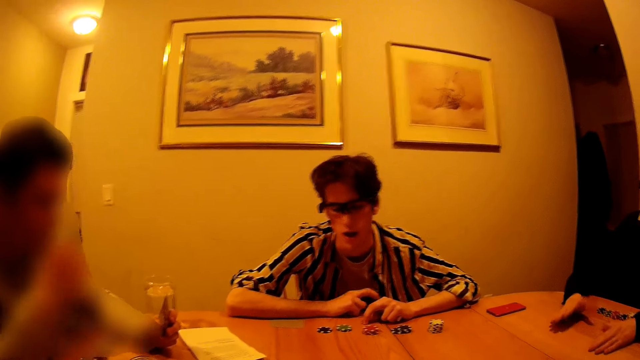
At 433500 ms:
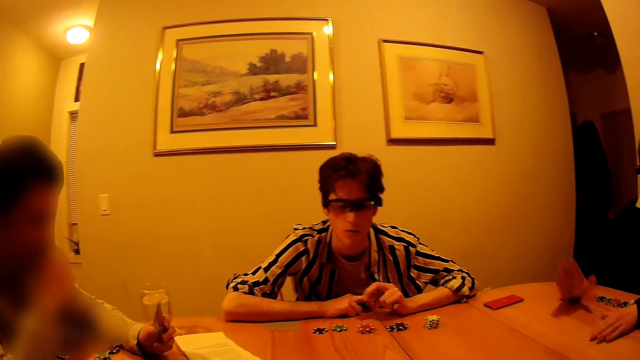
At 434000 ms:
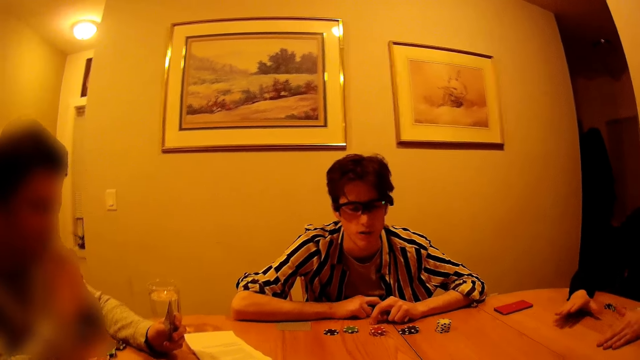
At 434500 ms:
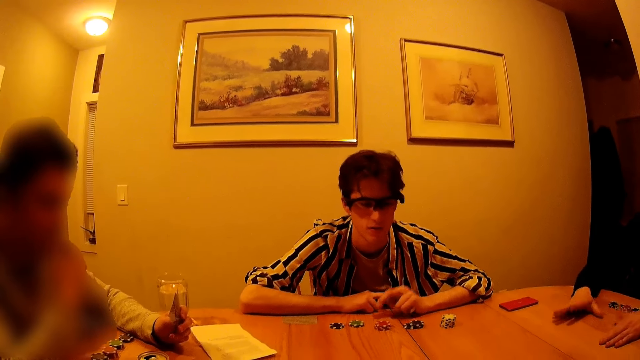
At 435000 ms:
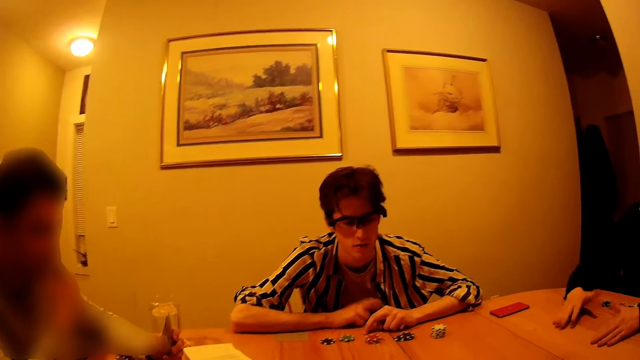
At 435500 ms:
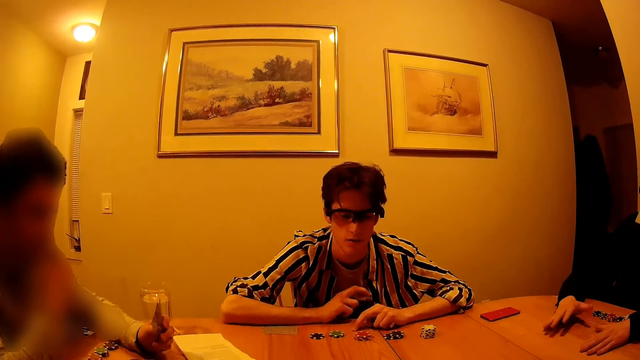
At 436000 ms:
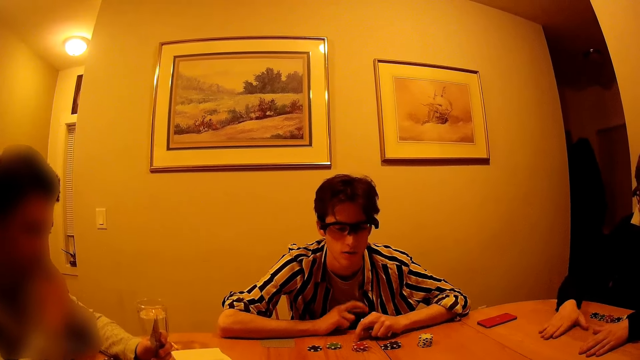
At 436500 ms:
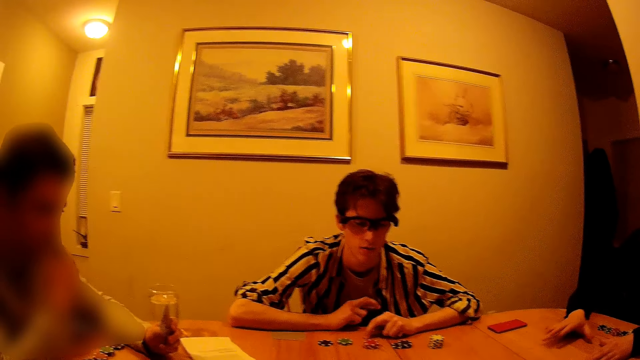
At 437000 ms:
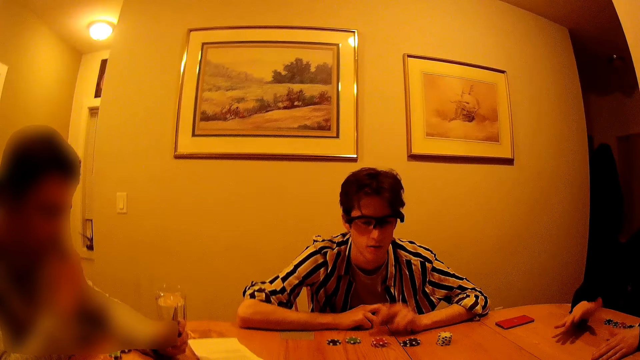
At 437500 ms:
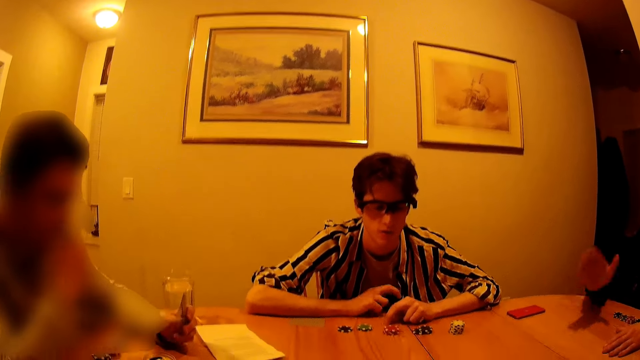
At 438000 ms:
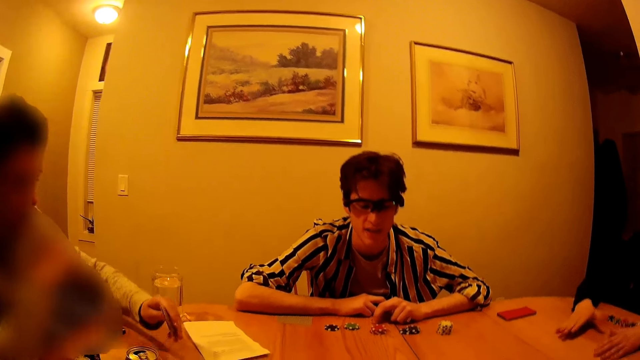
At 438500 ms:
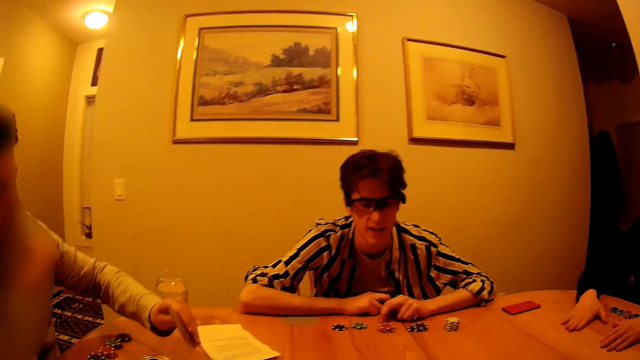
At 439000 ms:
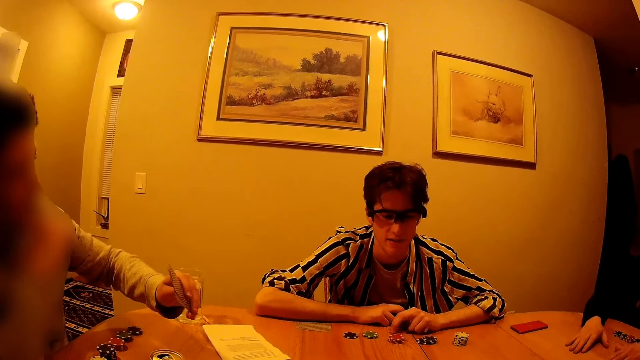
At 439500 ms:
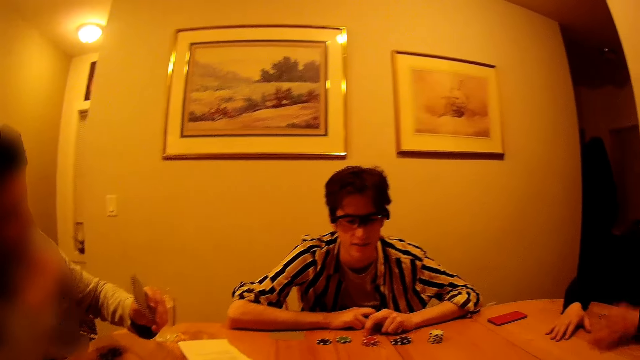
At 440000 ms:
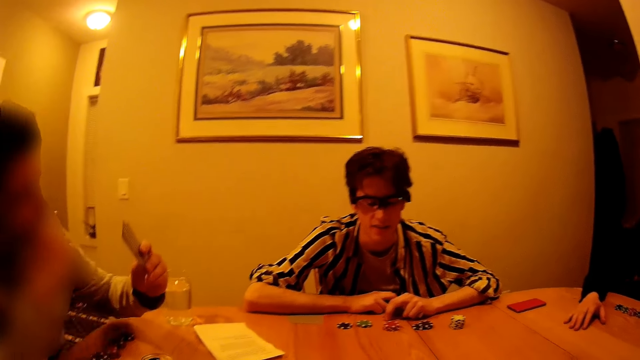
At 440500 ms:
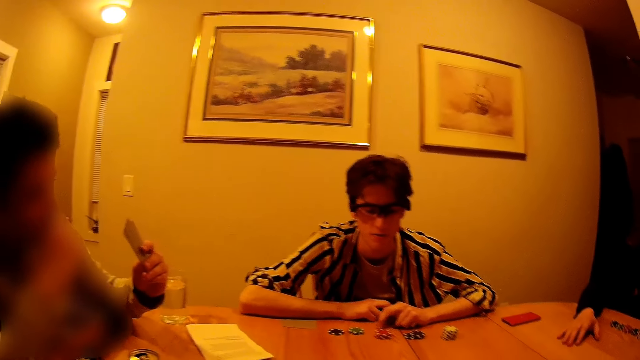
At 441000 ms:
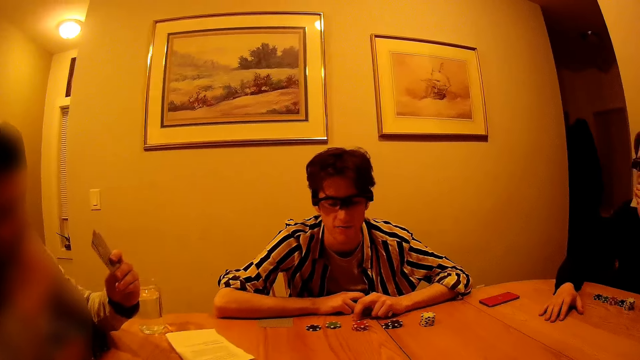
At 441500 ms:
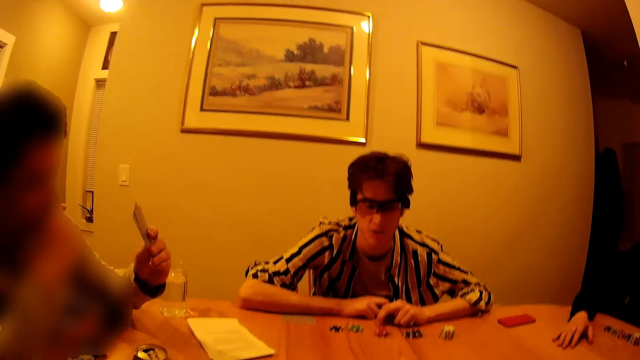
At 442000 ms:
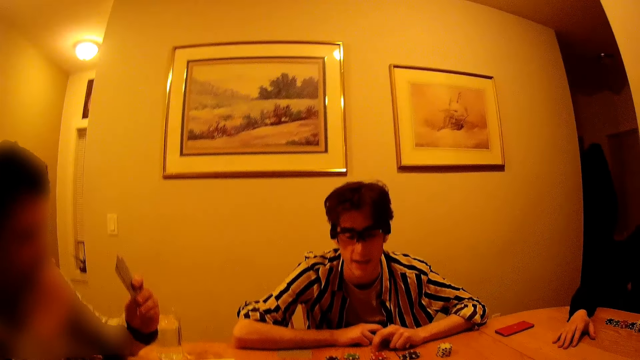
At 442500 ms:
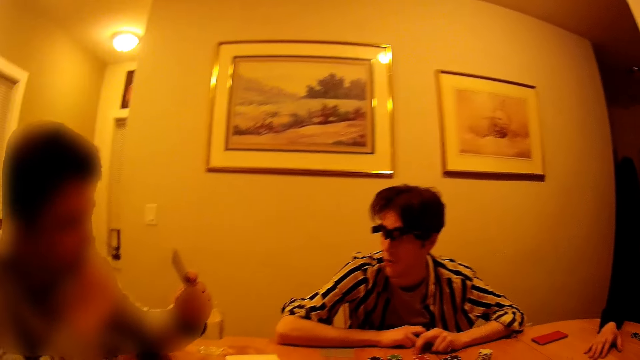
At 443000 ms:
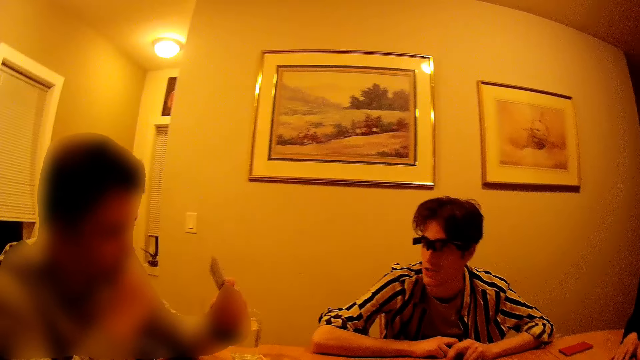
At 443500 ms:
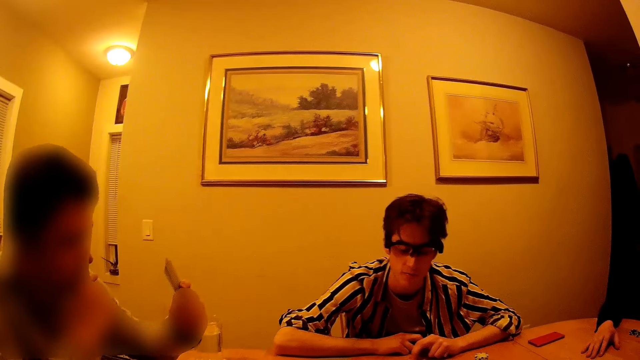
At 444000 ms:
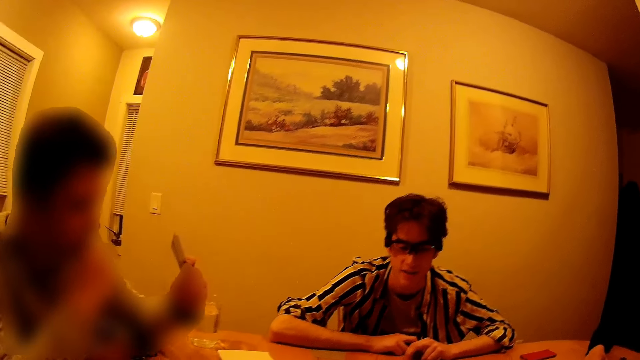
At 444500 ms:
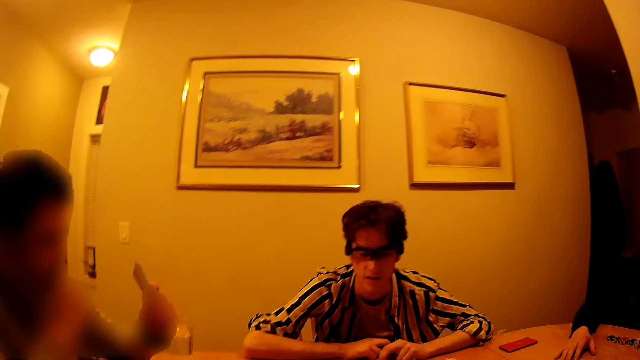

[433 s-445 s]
A man hits his fingers on the table. Another man hits his palm on the table. A third man interacts with a fourth man in the apartment. The fourth man interacts with the third man in the apartment. A fifth man lifts cards in his hand.

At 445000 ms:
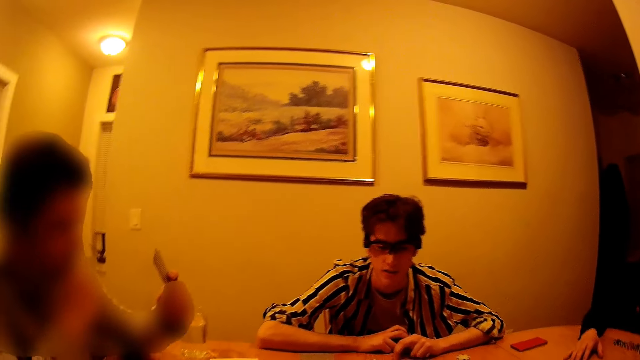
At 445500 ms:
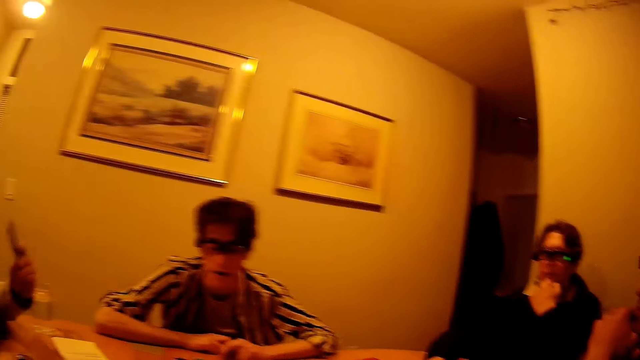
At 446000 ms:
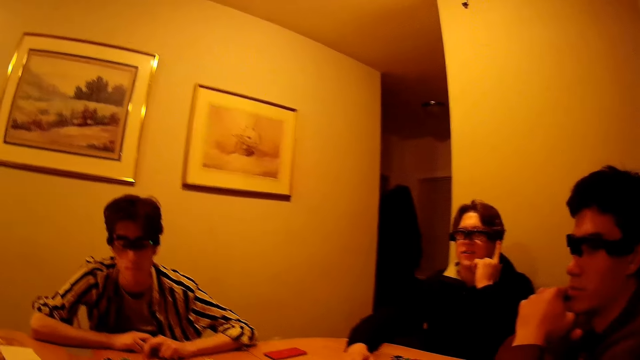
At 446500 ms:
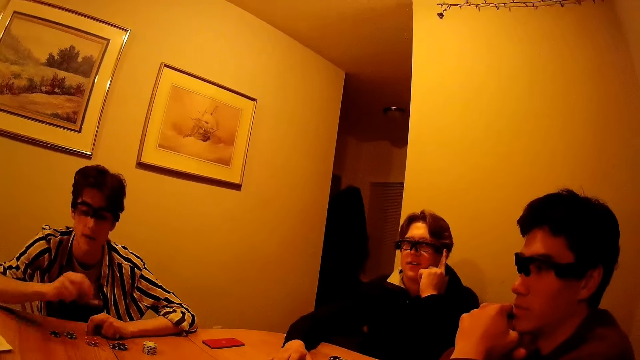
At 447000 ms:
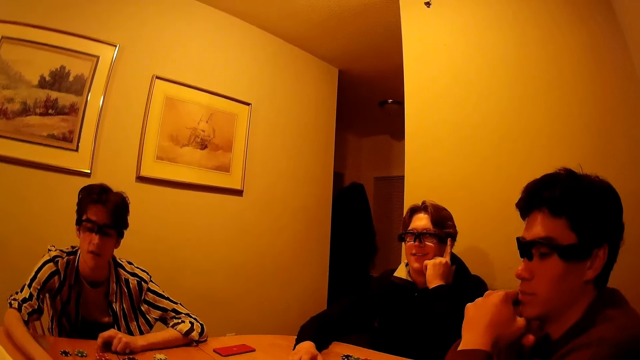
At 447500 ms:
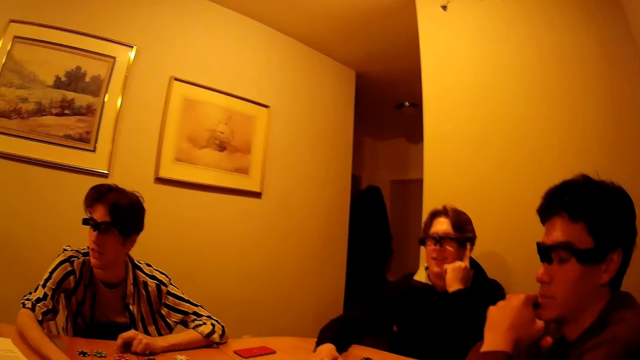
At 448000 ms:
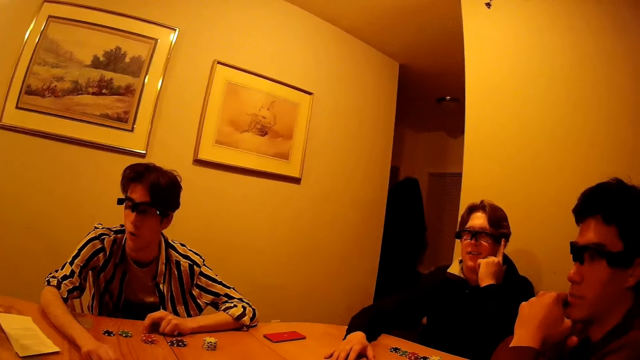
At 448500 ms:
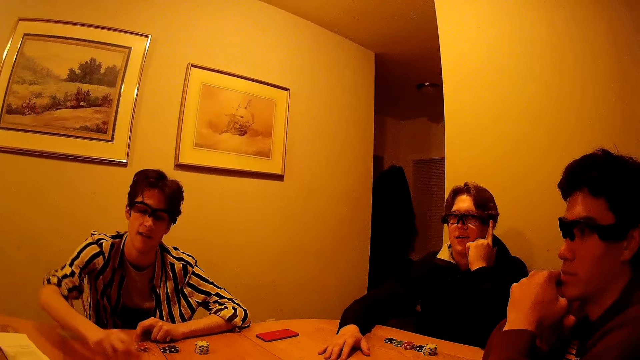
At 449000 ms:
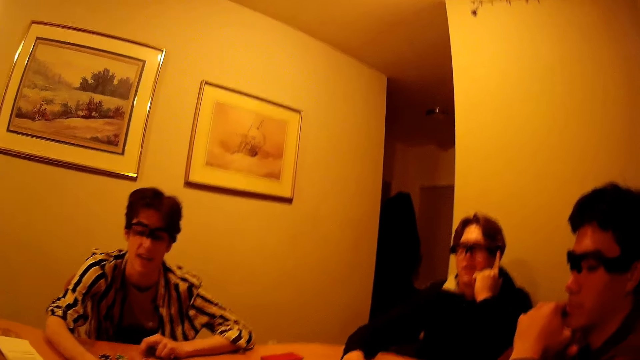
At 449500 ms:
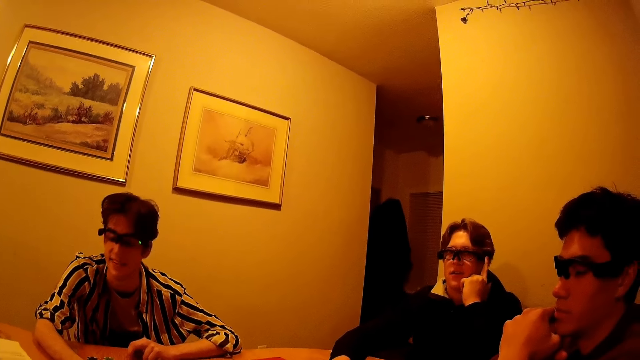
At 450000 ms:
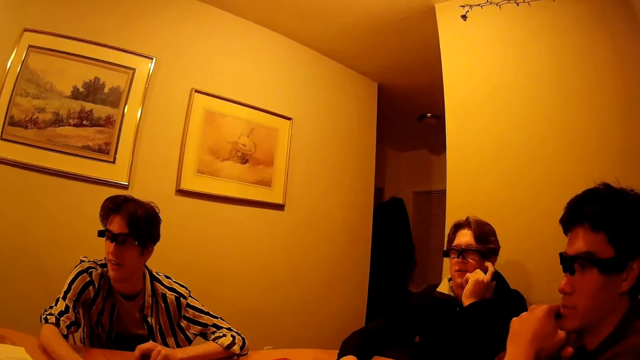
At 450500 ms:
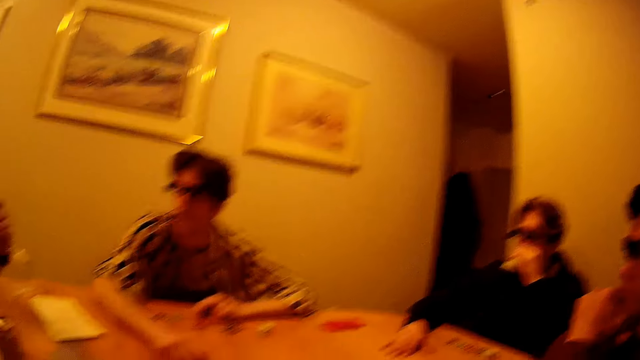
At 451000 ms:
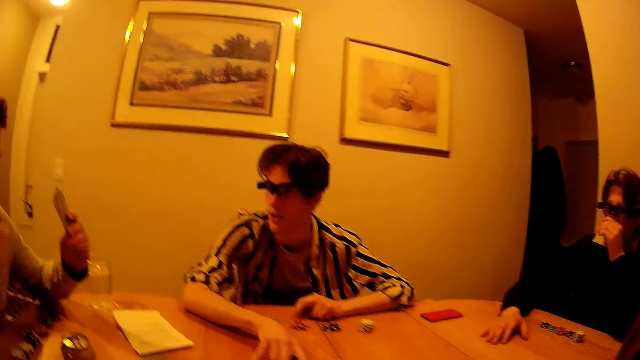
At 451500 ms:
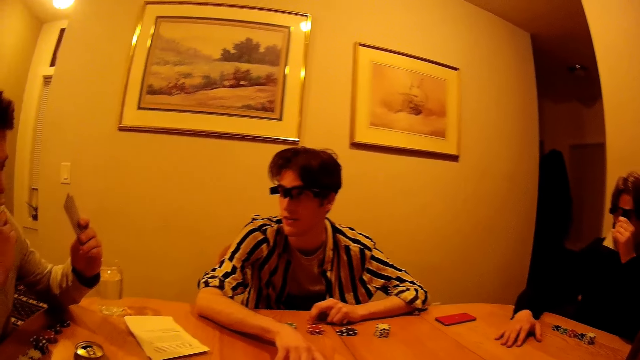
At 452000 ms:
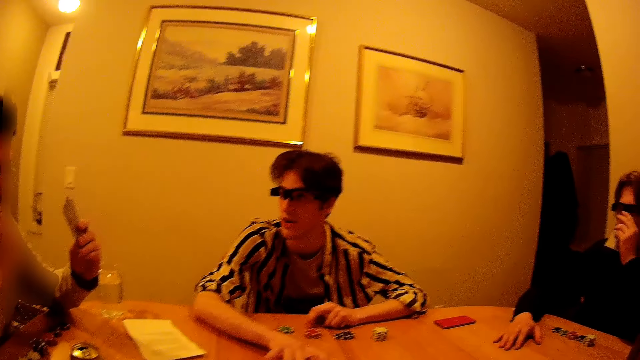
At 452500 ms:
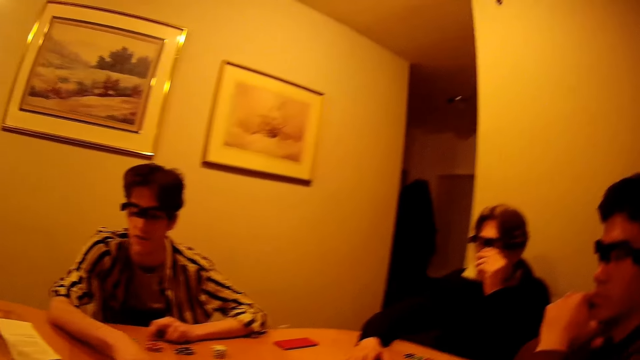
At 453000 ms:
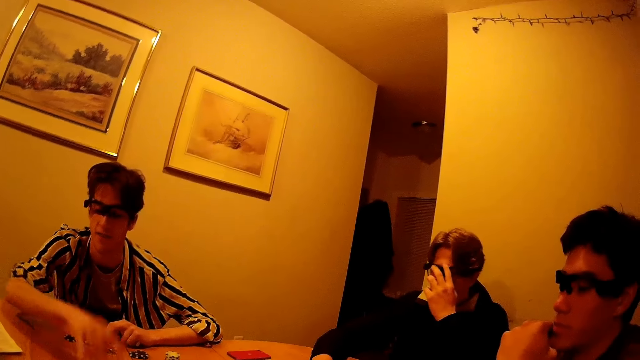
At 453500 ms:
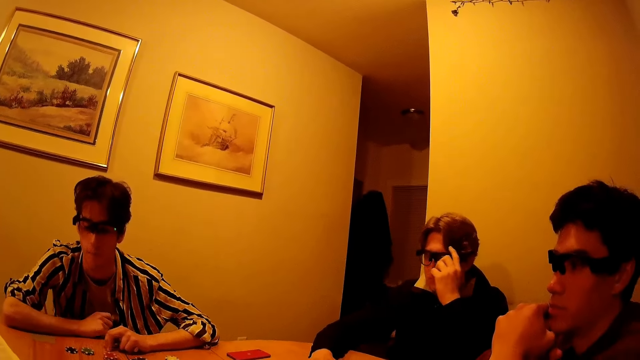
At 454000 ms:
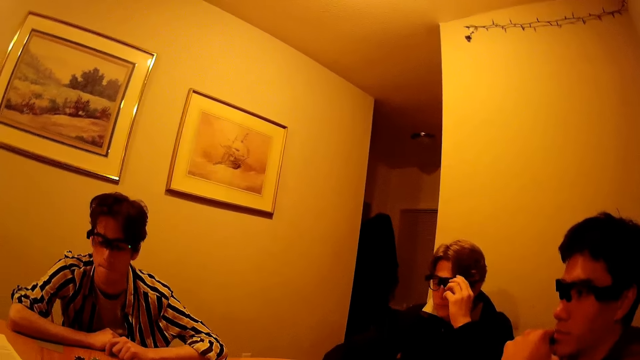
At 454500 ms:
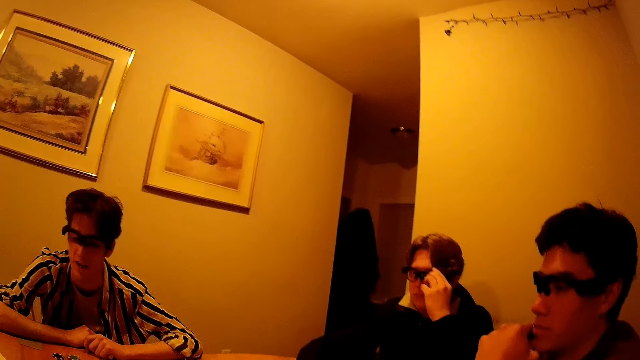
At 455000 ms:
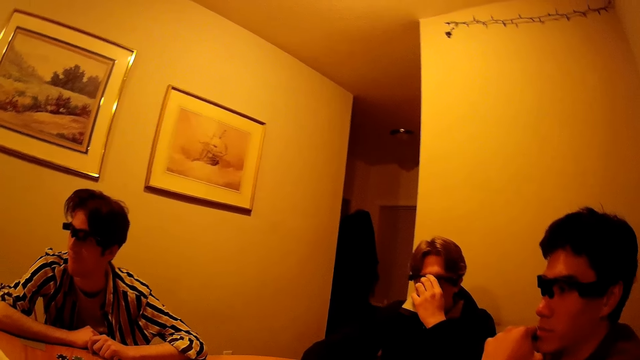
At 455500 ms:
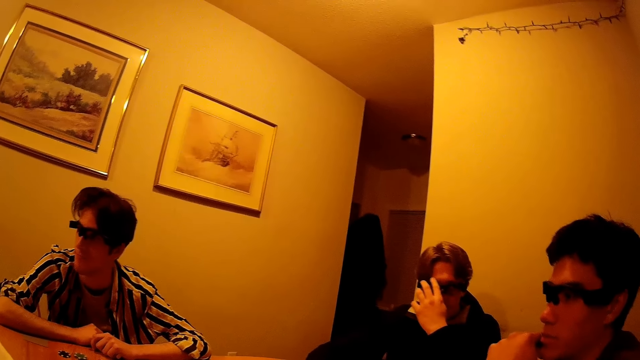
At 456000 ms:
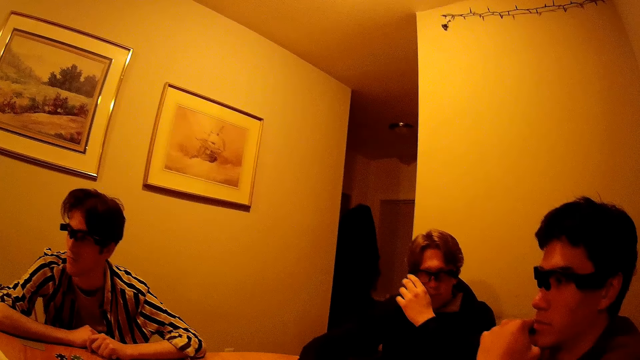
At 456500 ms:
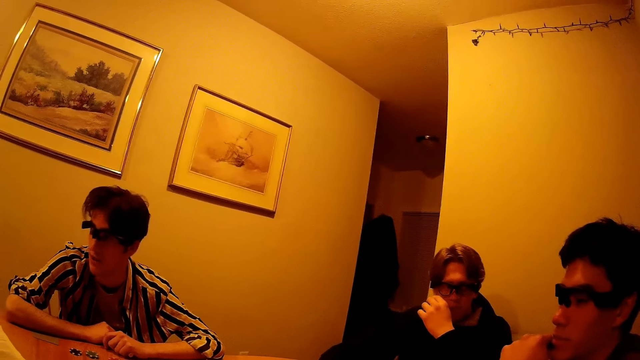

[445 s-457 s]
A man interacts with another man in the apartment. A third man touches the table with his right hand. The first man adjusts the glasses with his left hand. The third man drops his right hand on the table. The camera wearer interacts with the first man in the apartment.
